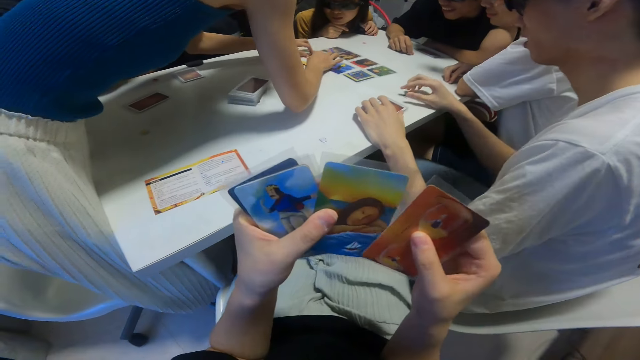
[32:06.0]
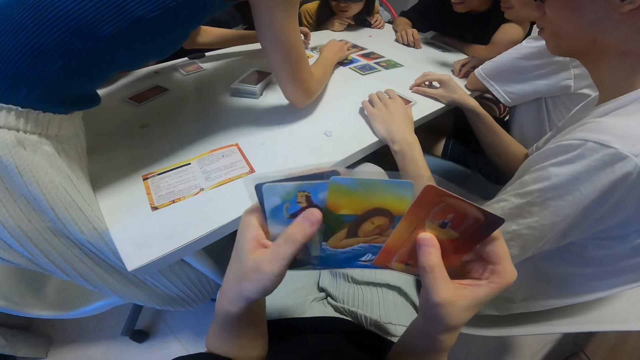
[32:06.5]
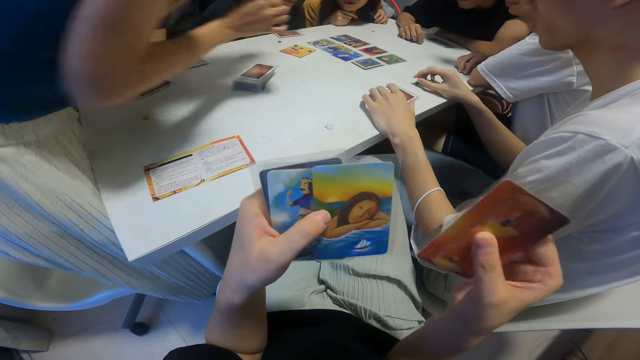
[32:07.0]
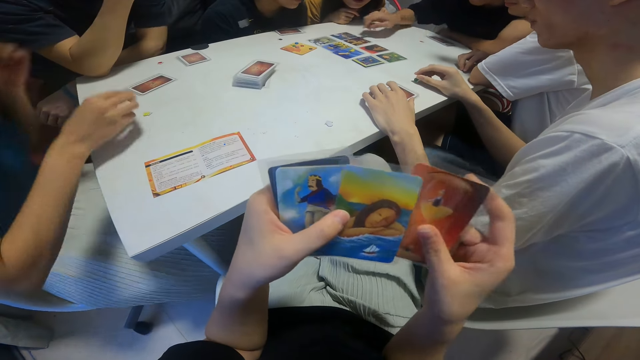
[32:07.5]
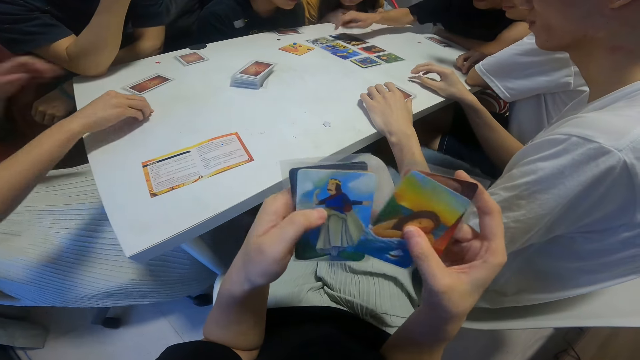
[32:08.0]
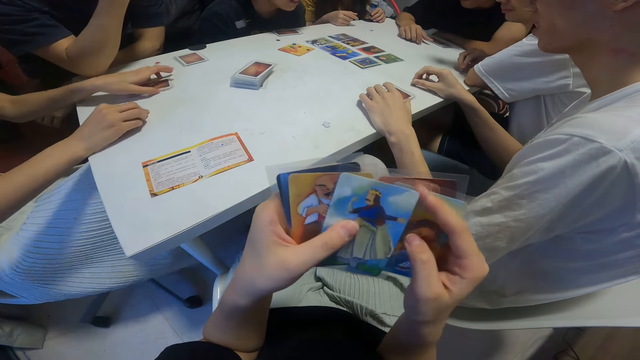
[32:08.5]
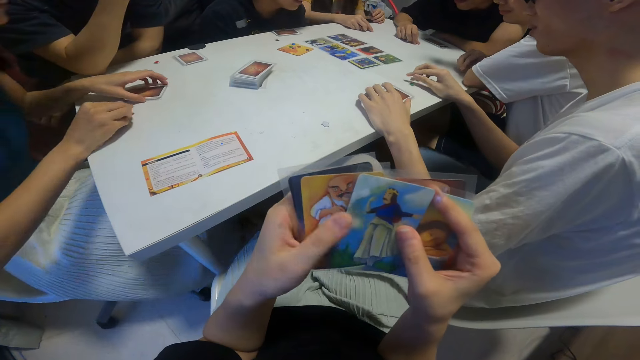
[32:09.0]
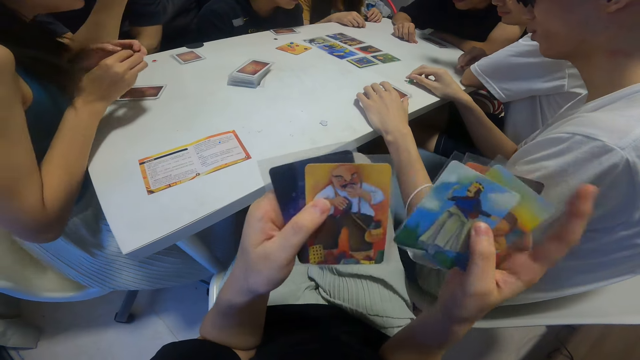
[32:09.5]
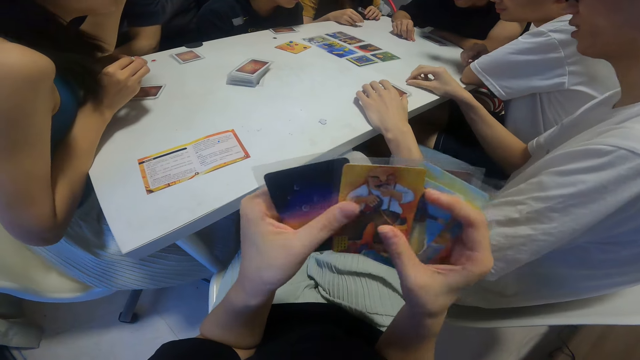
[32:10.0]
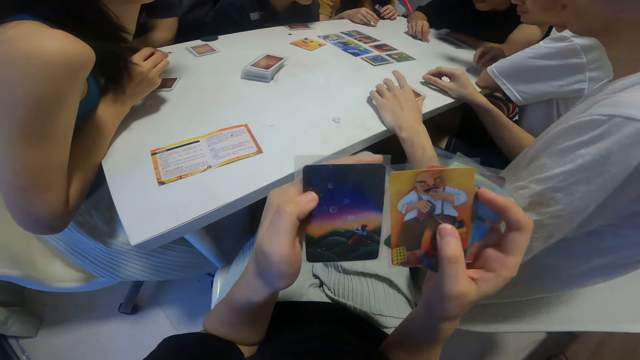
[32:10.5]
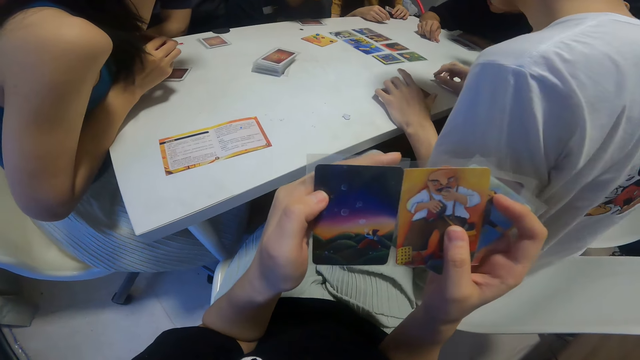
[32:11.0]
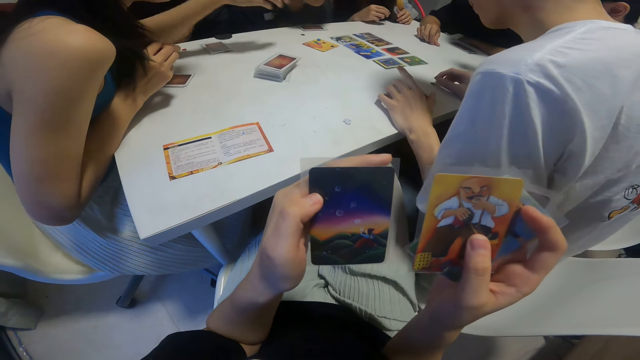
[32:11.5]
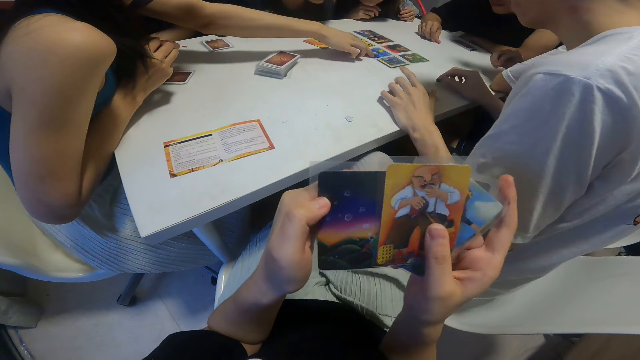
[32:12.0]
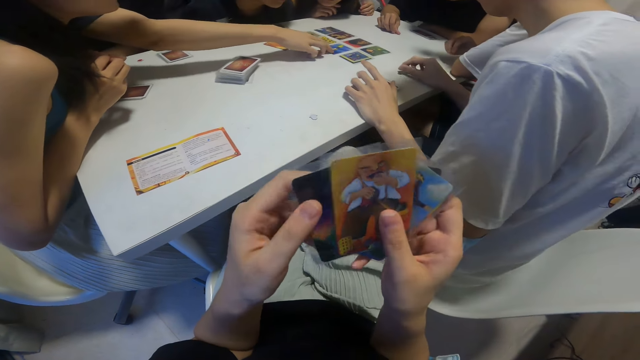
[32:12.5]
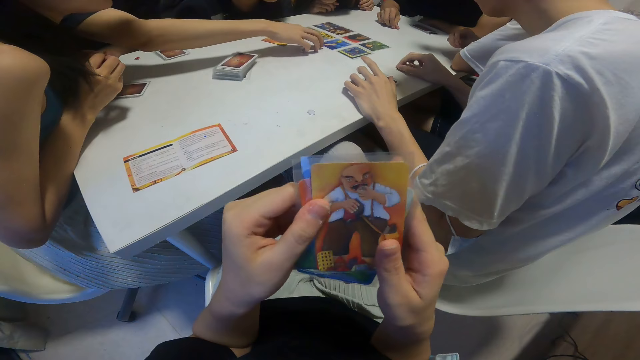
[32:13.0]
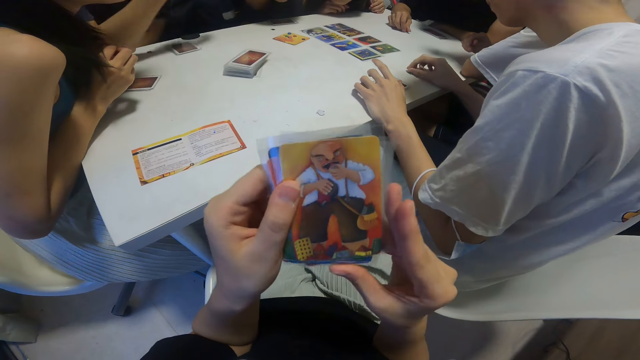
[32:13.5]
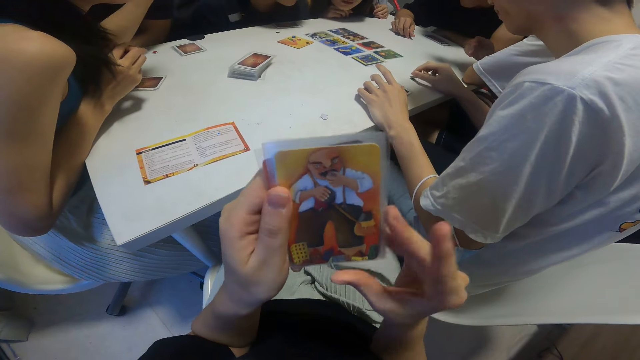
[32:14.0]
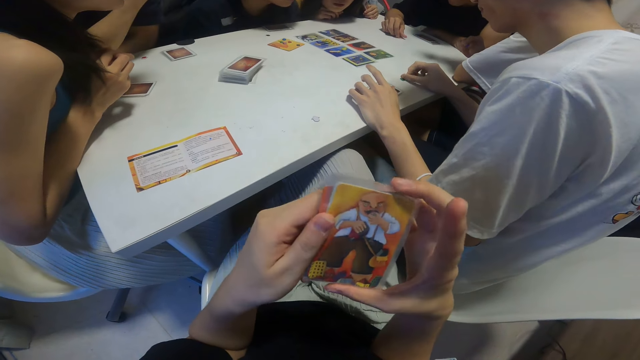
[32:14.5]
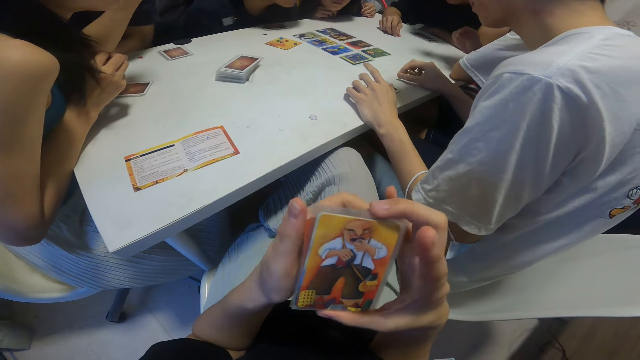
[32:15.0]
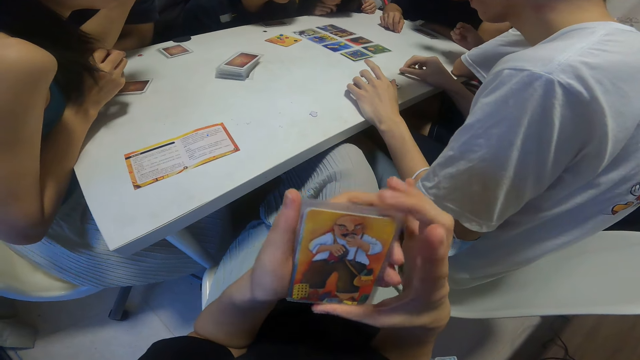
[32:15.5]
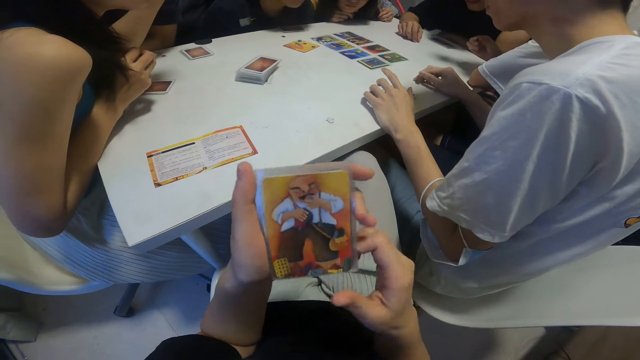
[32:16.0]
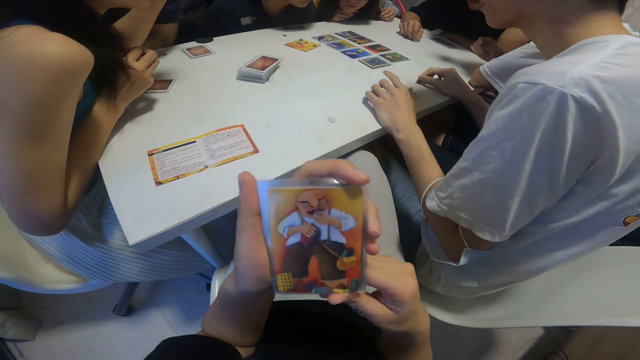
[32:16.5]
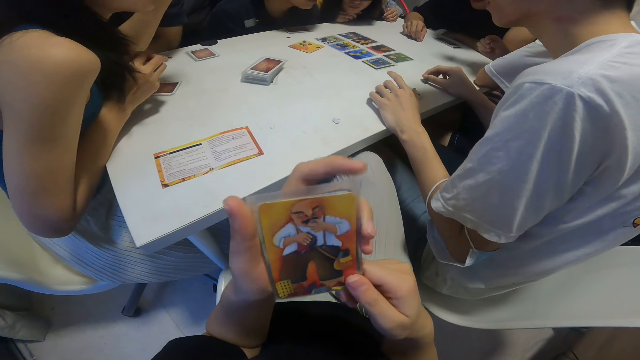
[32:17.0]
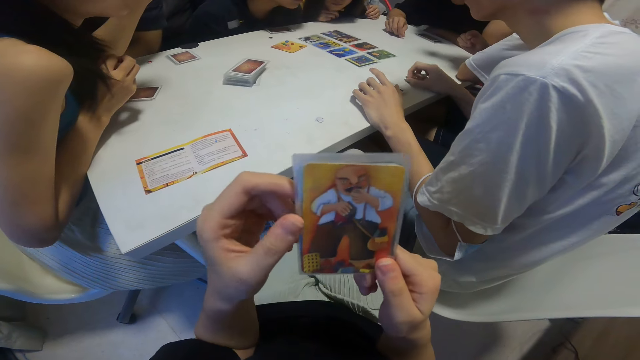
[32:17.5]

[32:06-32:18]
The camera wearer rearranges the cards. She flips through cards in her left hand with her right hand. A boy touches a card laid on the table with his right hand.

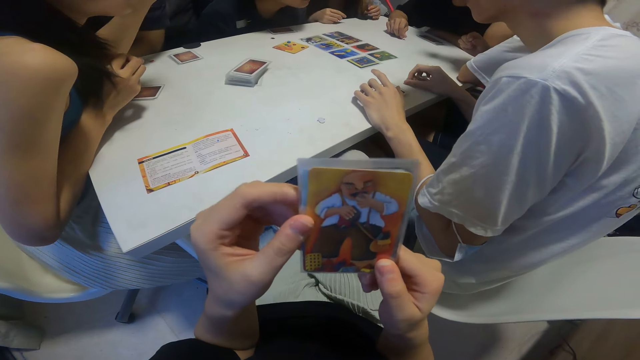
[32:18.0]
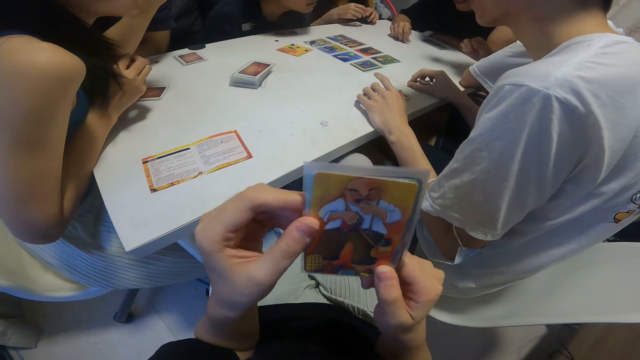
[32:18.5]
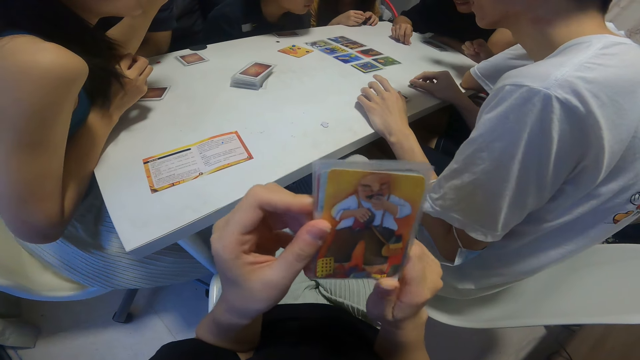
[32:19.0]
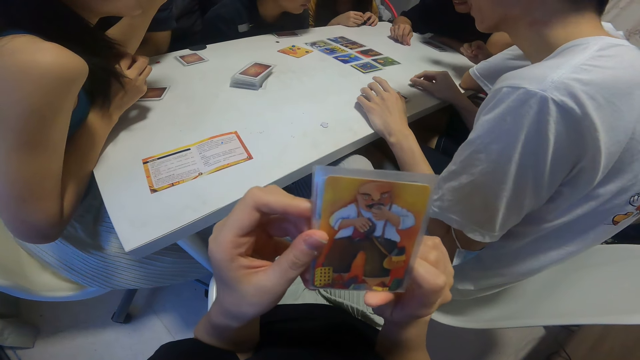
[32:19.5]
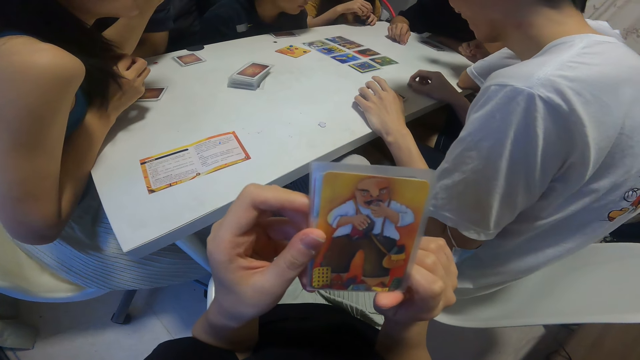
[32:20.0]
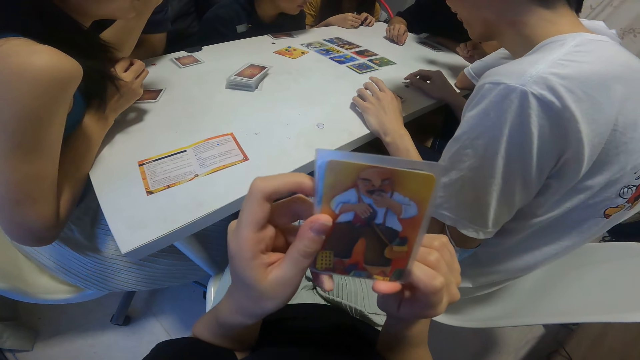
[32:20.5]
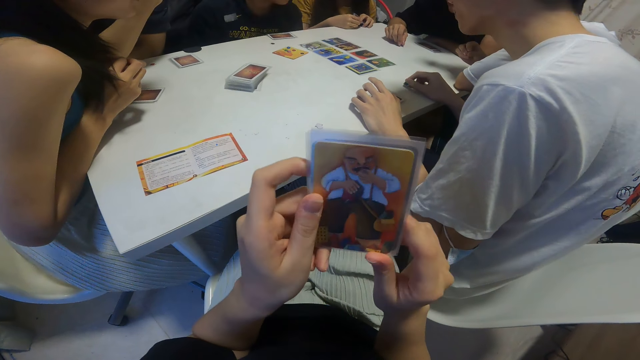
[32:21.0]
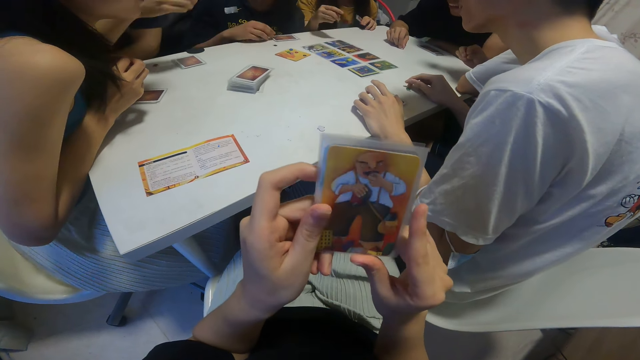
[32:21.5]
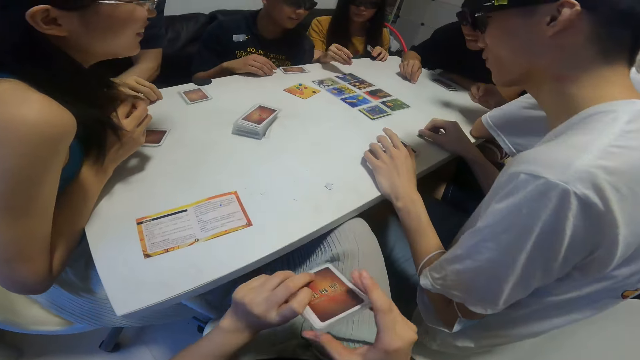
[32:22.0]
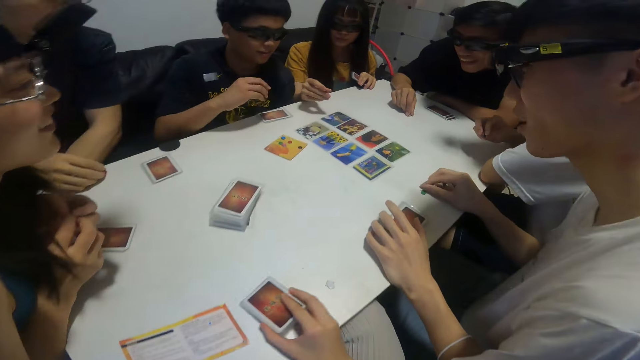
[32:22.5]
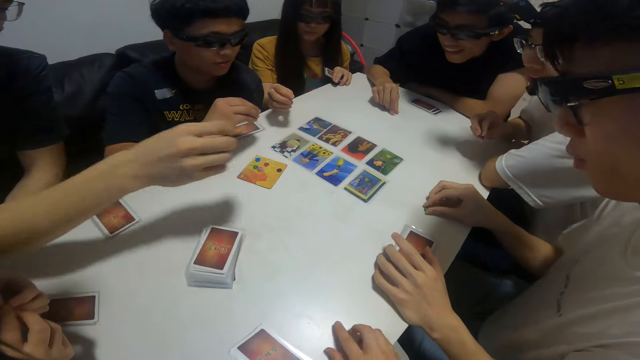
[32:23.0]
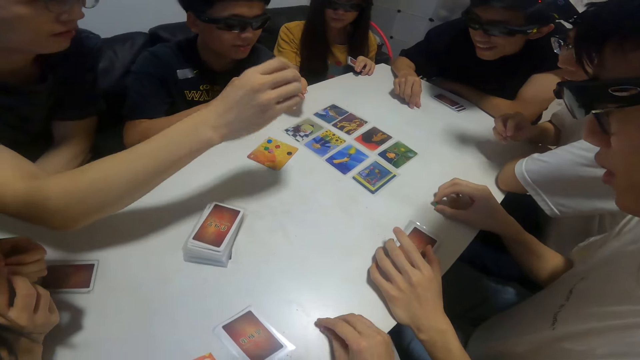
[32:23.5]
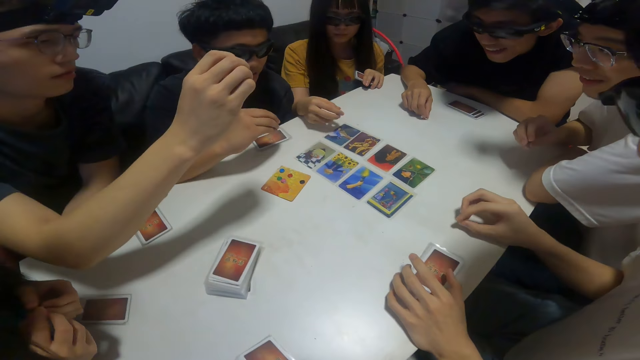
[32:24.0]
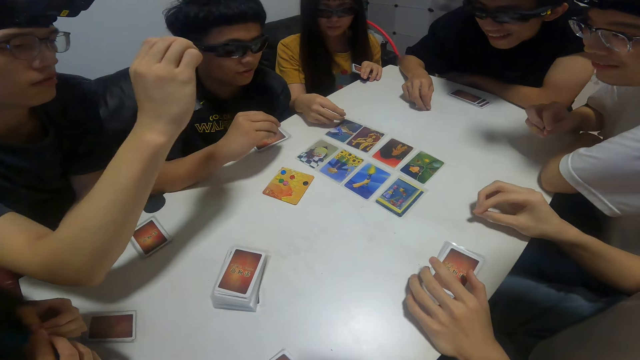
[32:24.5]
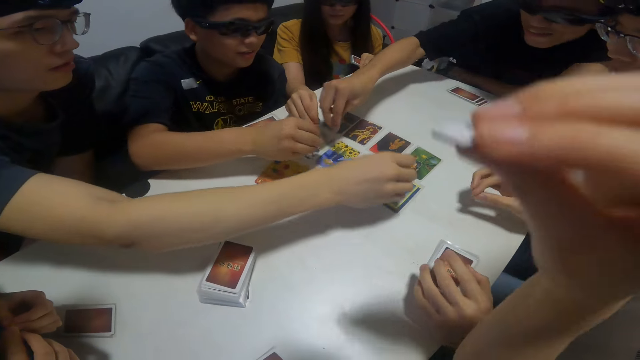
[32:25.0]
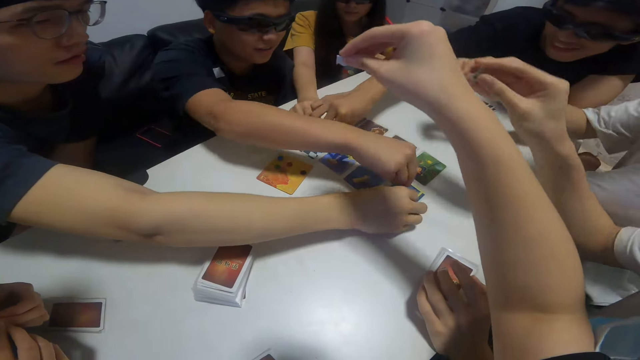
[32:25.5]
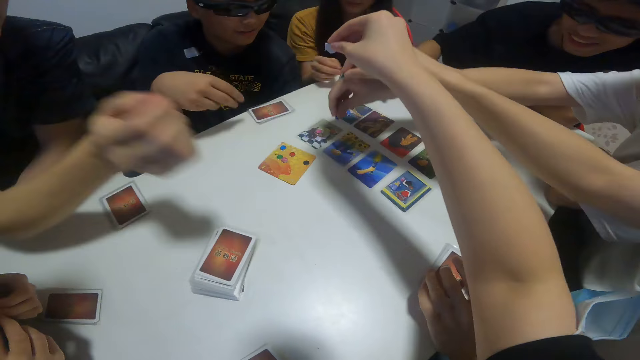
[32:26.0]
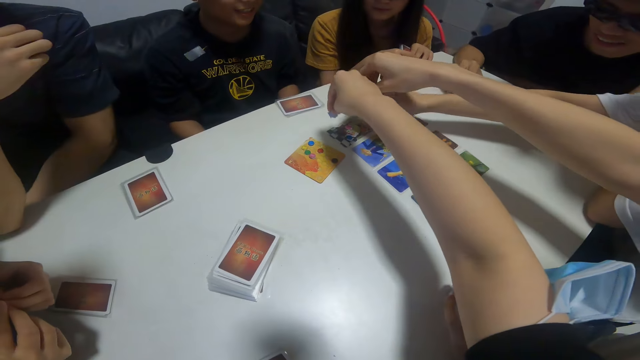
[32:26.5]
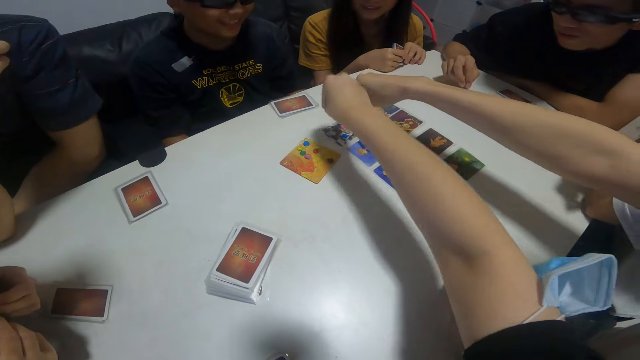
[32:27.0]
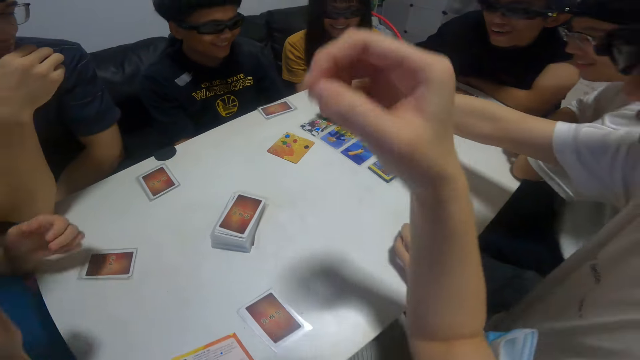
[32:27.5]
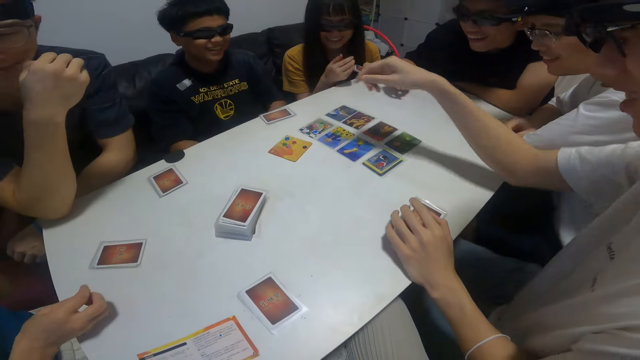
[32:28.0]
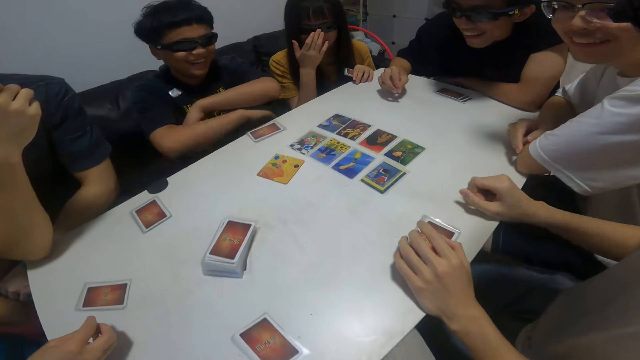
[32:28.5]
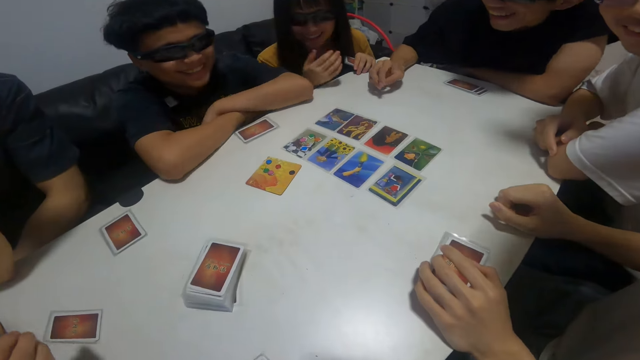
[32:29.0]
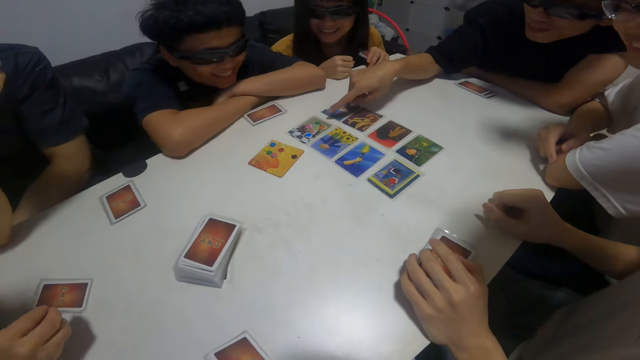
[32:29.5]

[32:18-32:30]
The camera wearer places the cards on the table. A girl places a pebble in her right hand on a card. A boy places a pebble in his right hand on a card. Another boy places a pebble in his right hand on a card. A third boy places a pebble in his right hand on a card. A fourth boy places a pebble in his right hand on a card. The camera wearer places a pebble in her right hand on a card. She picks a card. A fifth boy places a pebble in his right hand on a card.
